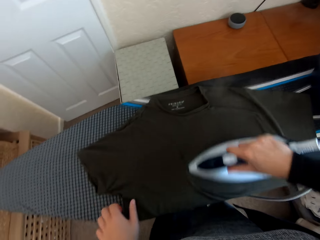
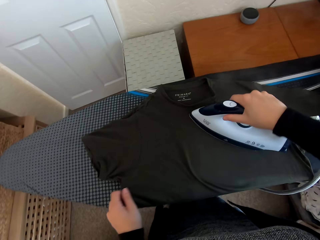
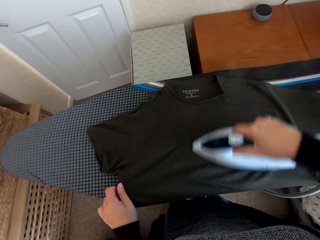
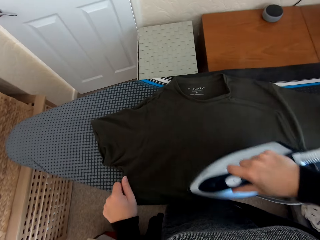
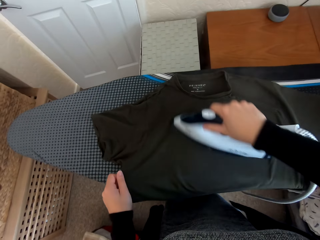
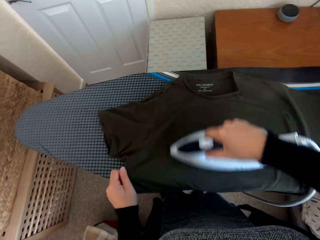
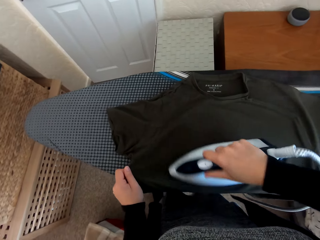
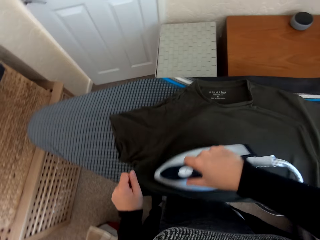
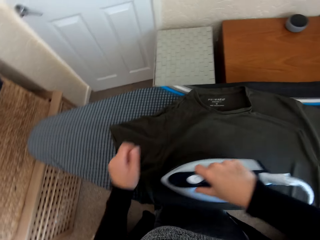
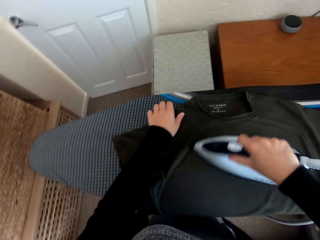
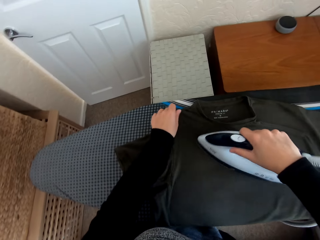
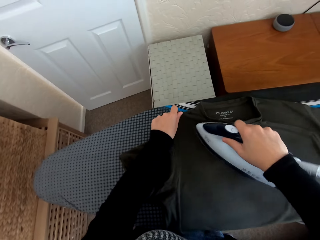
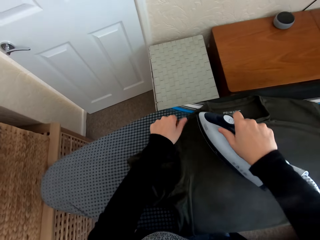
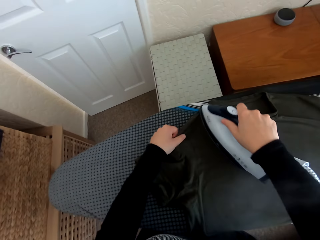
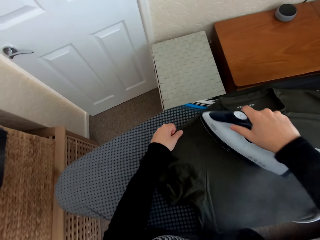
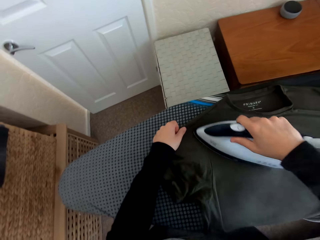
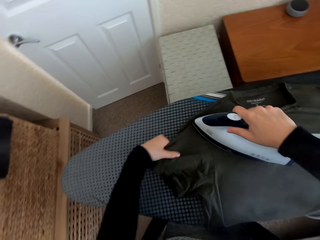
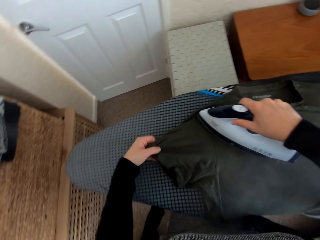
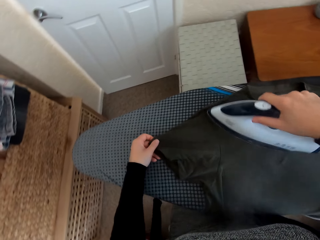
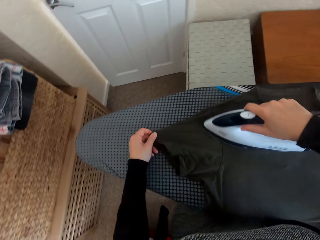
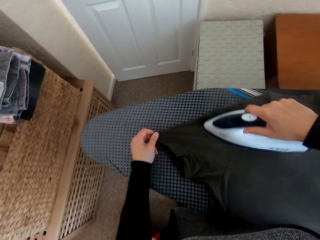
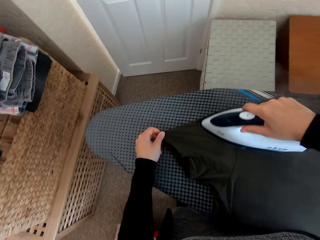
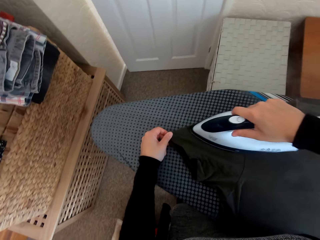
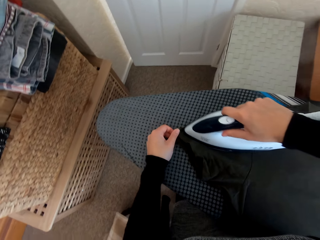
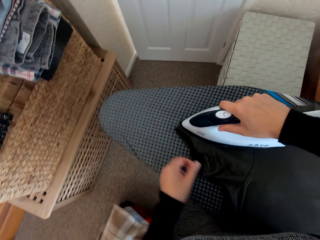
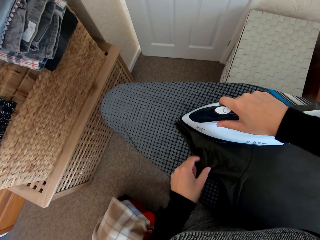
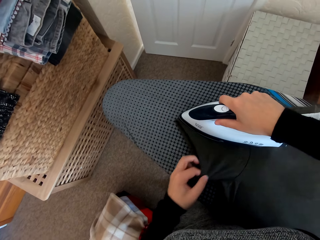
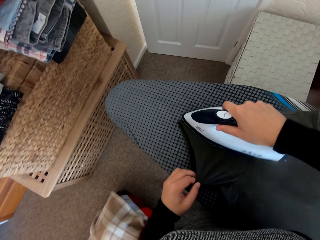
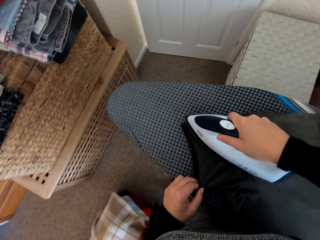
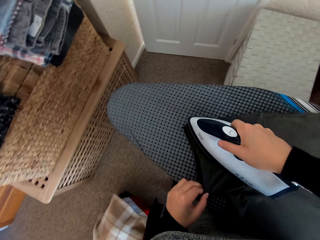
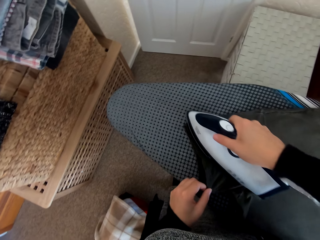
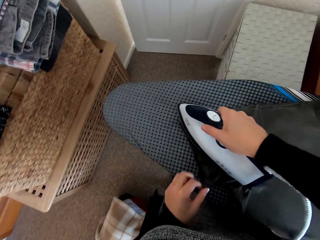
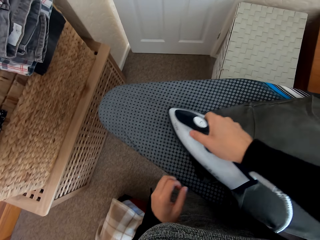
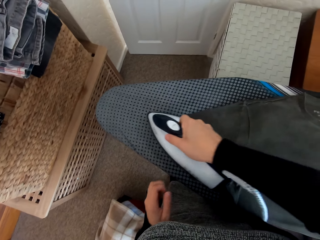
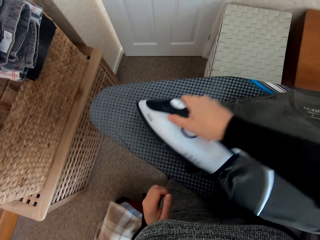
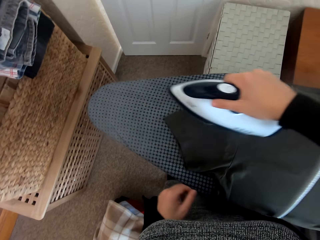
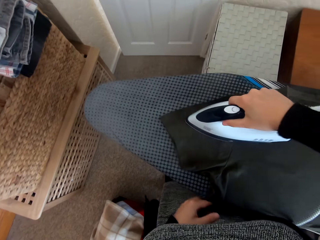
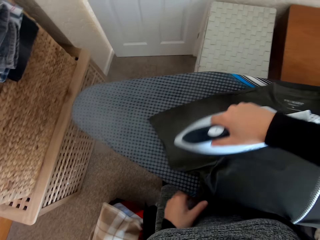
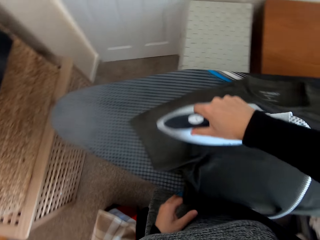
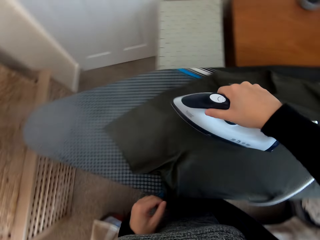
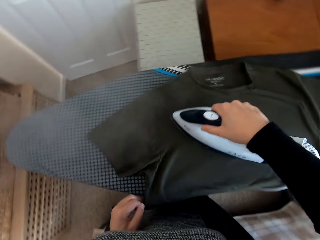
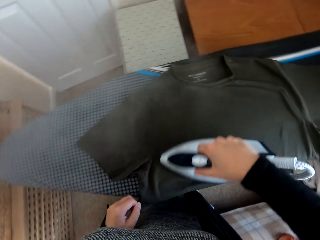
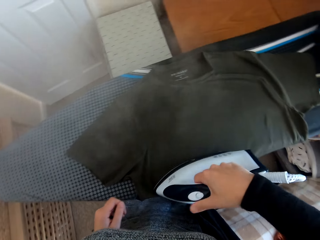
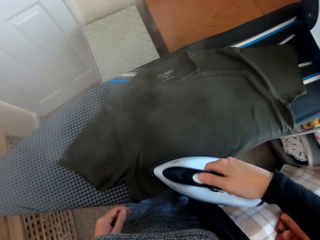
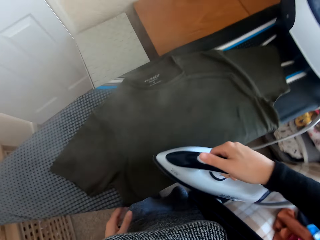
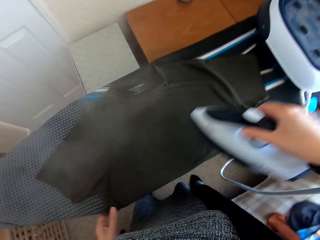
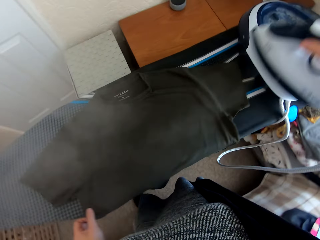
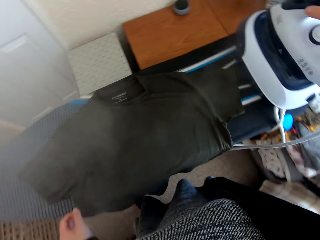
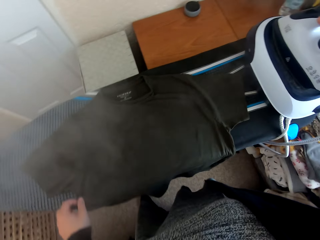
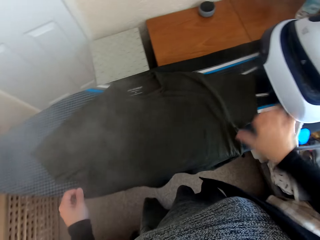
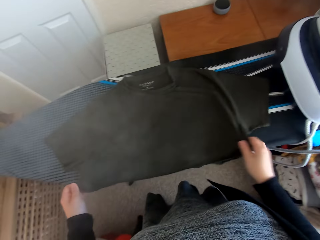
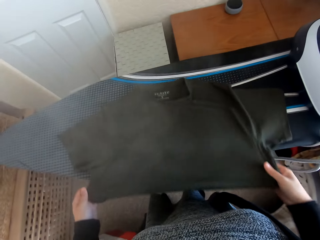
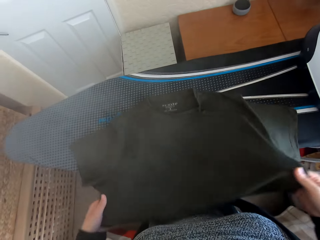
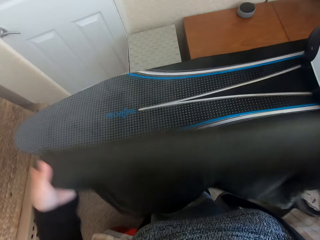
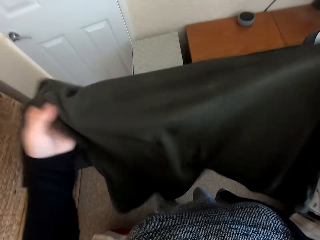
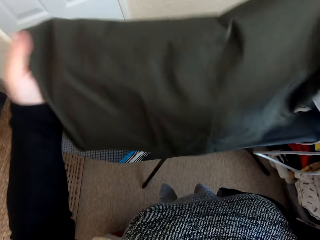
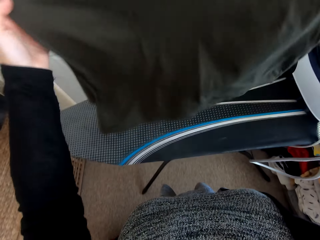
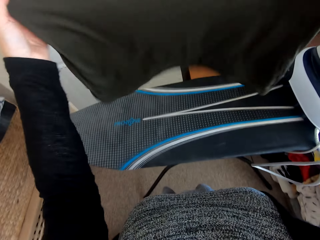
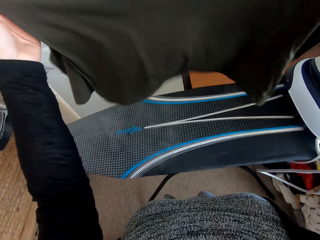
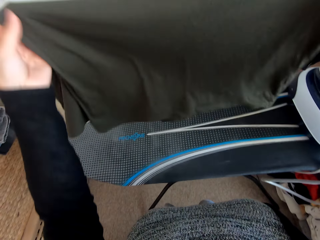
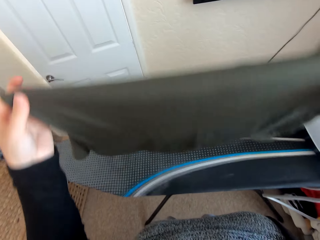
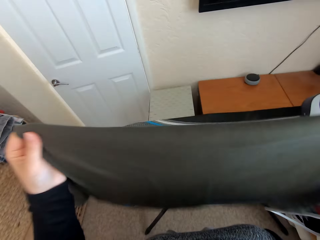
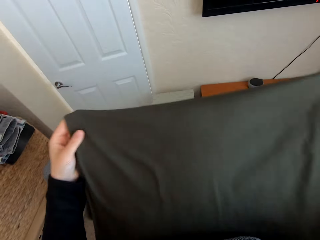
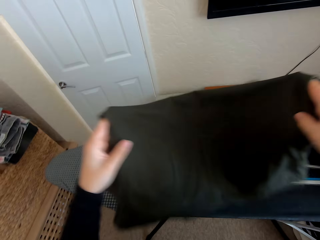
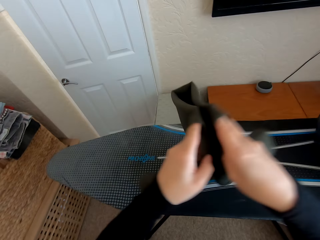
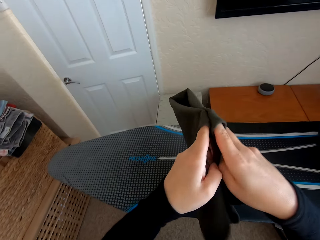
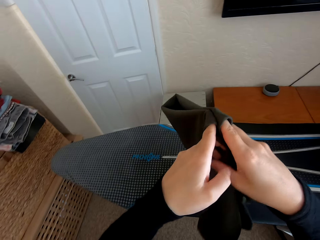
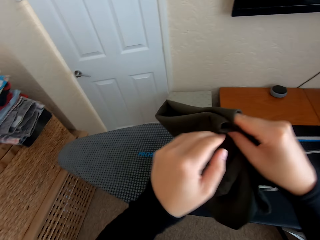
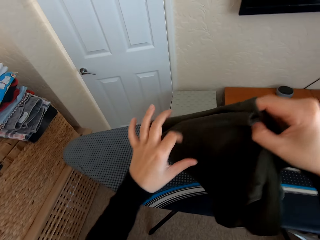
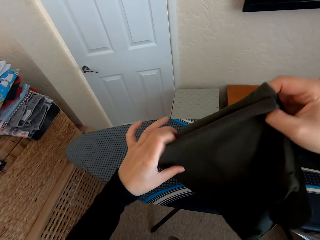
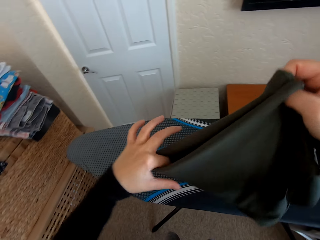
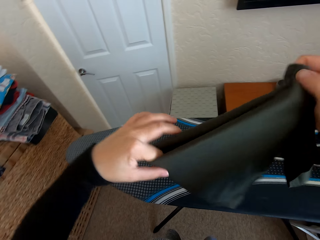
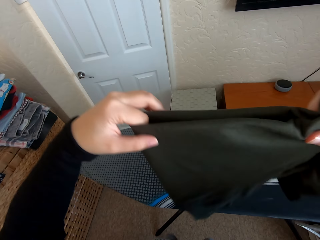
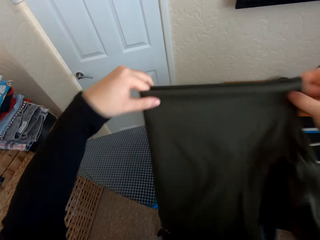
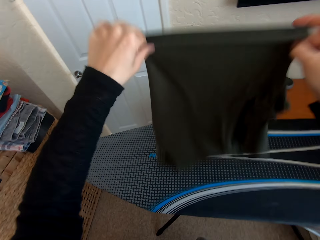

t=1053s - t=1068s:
The camera wearer places the iron box on the Brabantia iron board hanger. They fold the t-shirt.

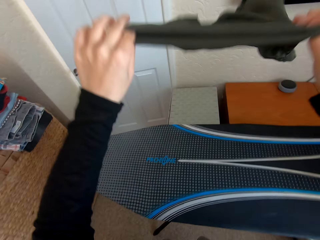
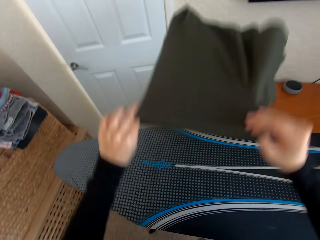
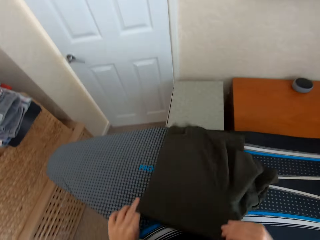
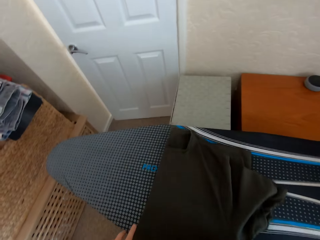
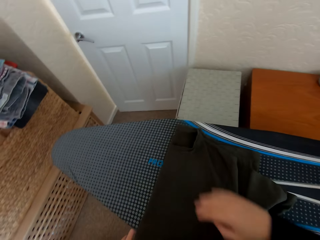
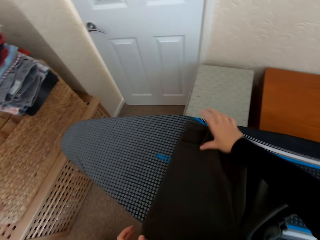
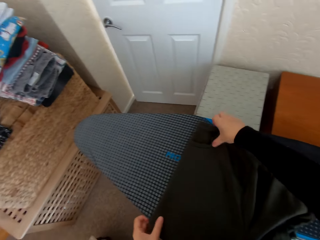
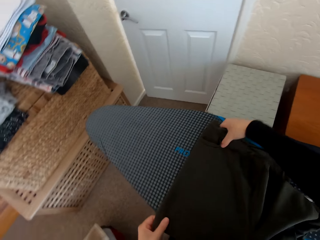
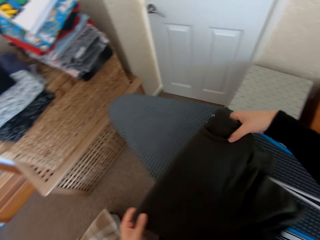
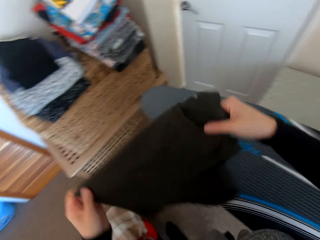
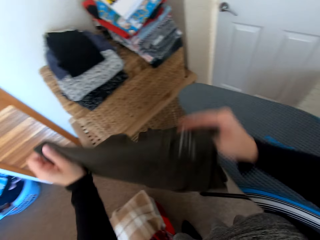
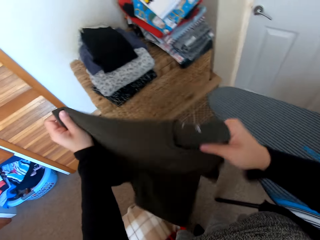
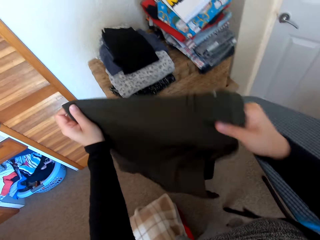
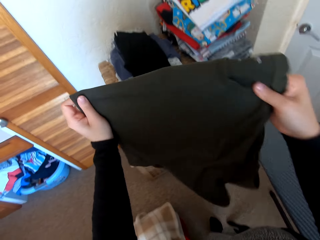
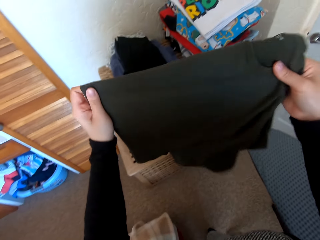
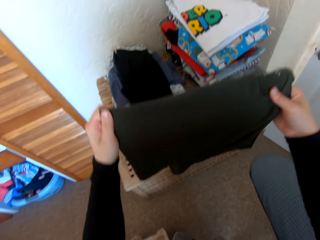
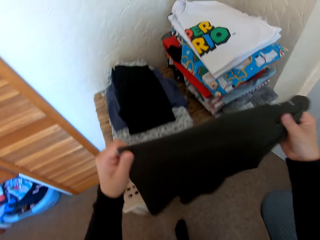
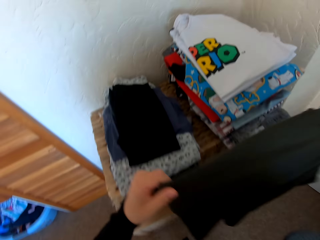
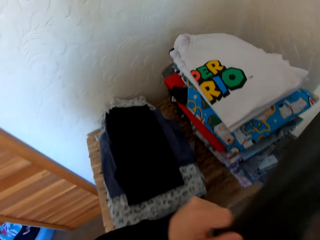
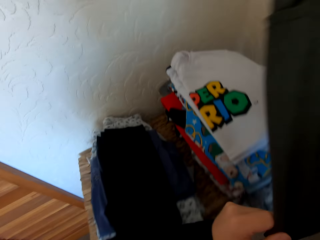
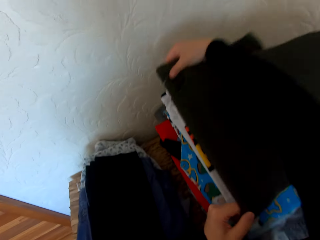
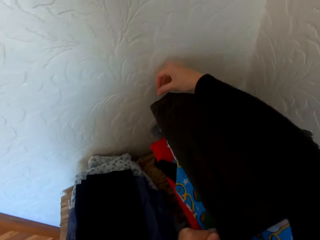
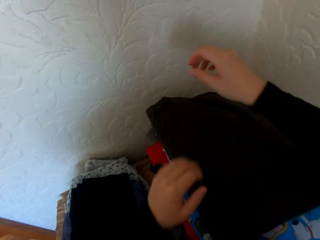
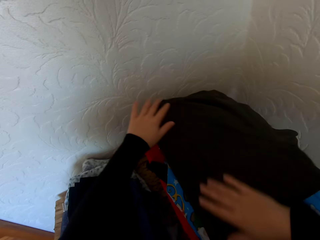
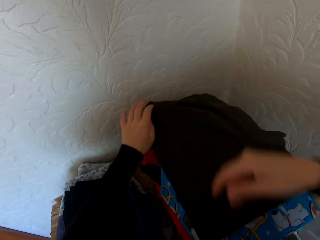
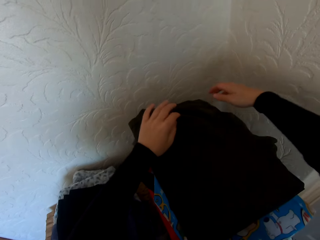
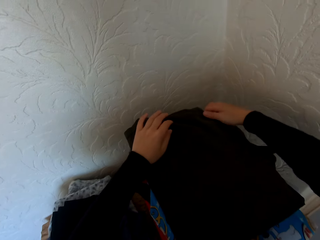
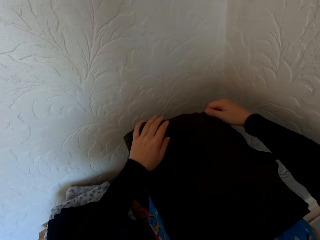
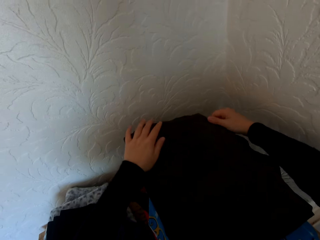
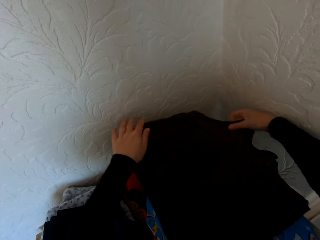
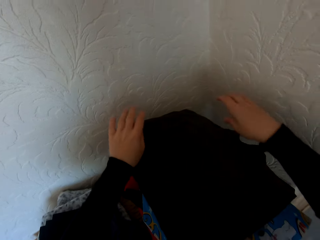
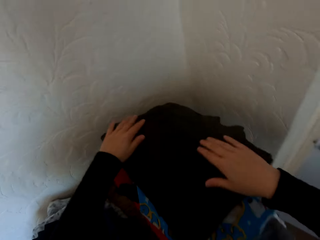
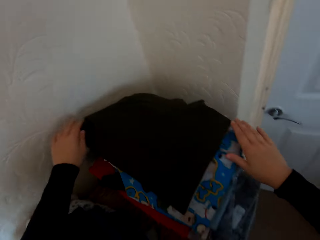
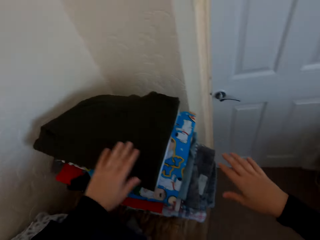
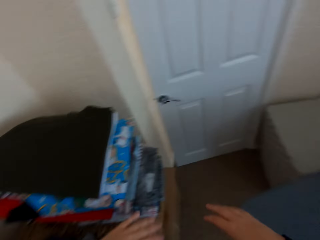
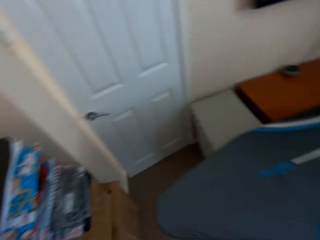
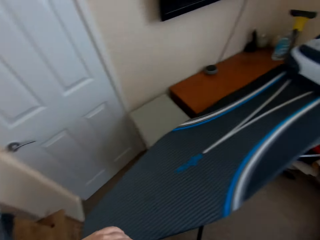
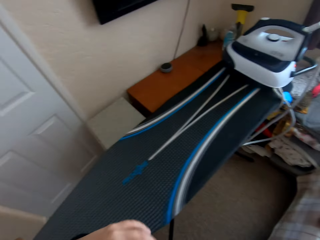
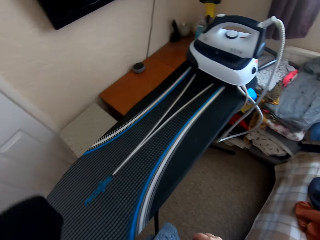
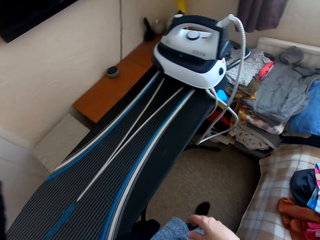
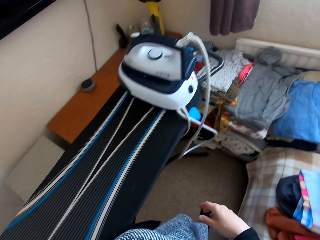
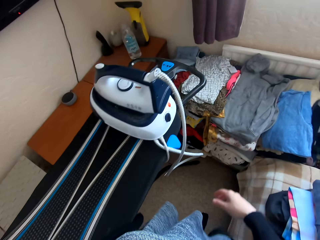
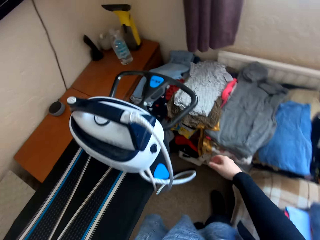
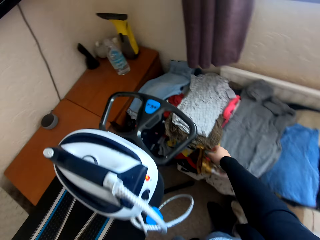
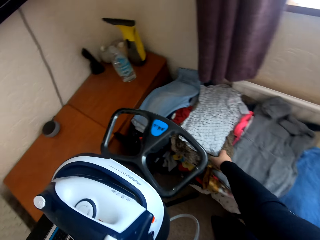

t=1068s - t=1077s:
The camera wearer places the t-shirt on the table.
